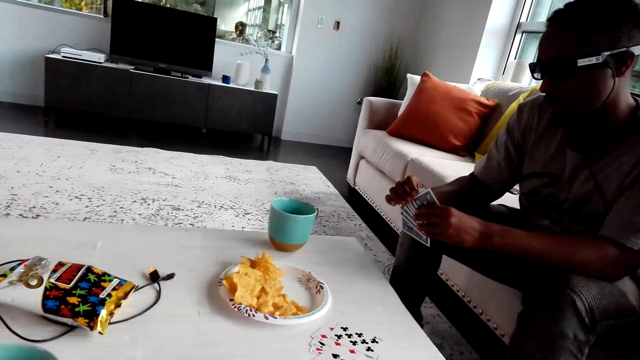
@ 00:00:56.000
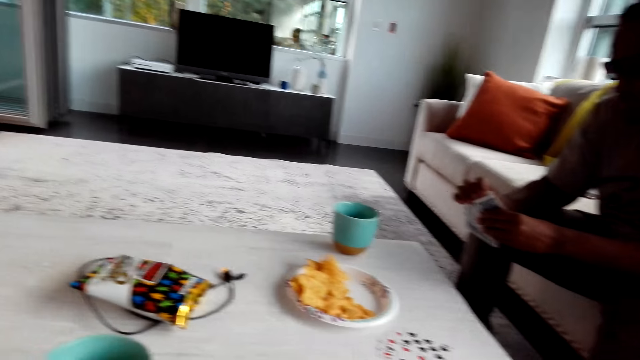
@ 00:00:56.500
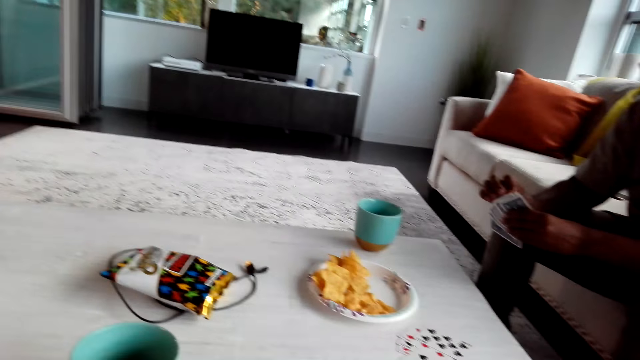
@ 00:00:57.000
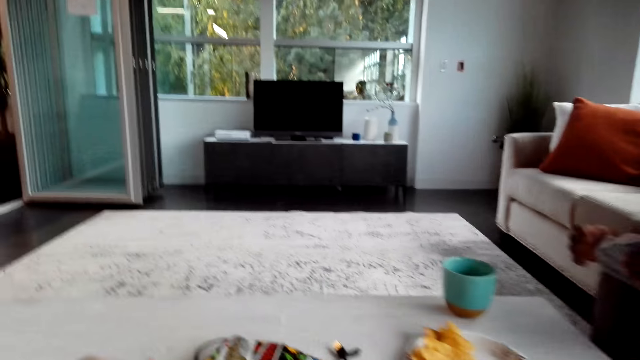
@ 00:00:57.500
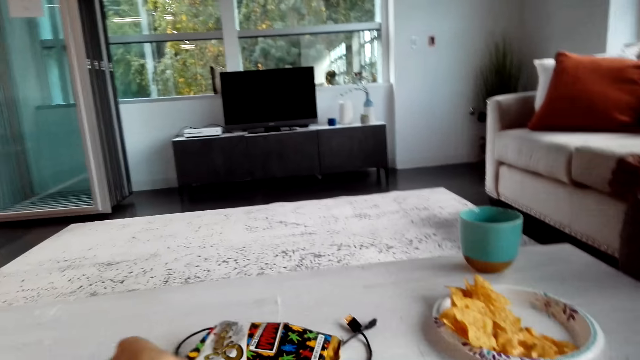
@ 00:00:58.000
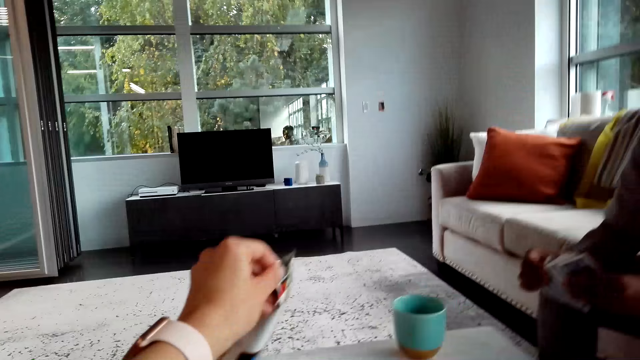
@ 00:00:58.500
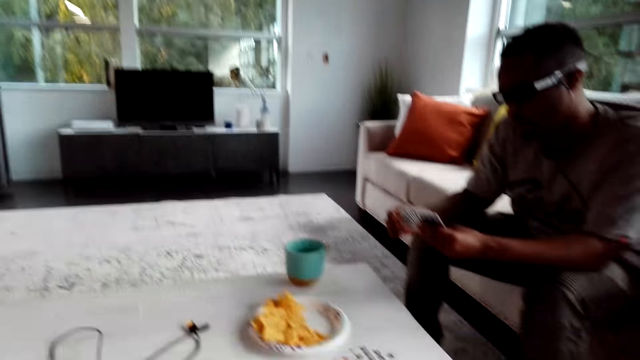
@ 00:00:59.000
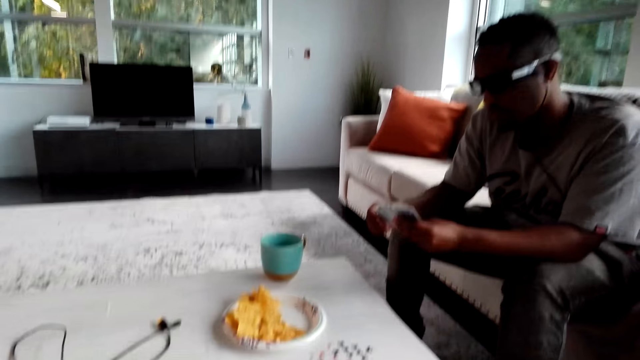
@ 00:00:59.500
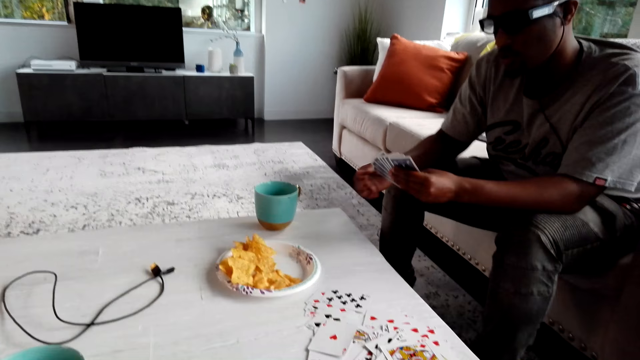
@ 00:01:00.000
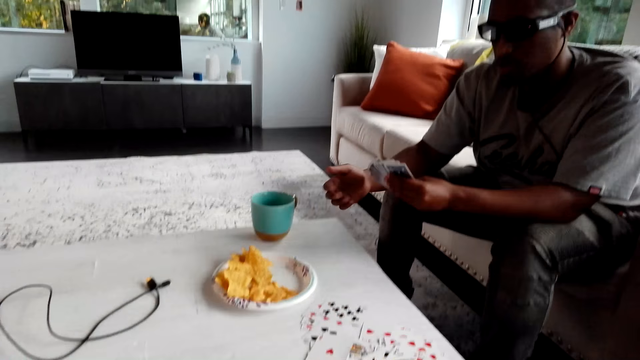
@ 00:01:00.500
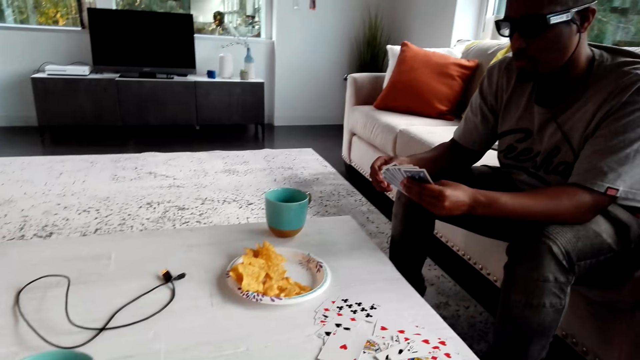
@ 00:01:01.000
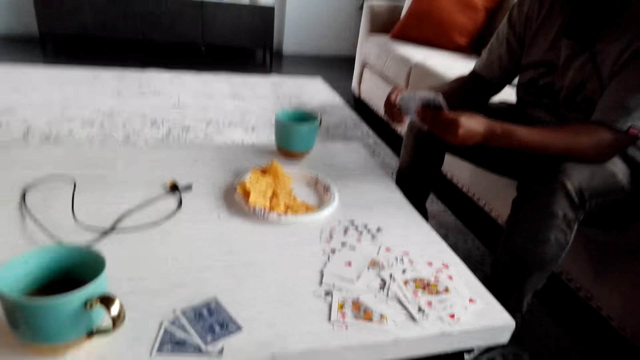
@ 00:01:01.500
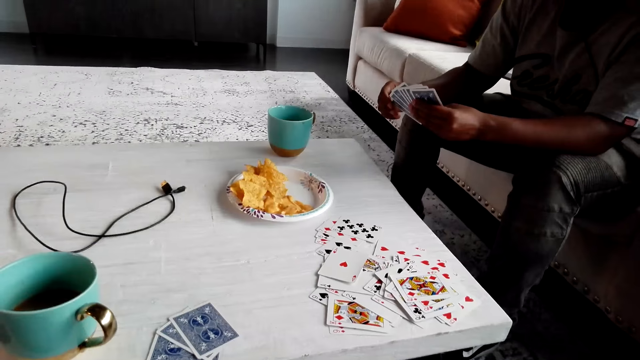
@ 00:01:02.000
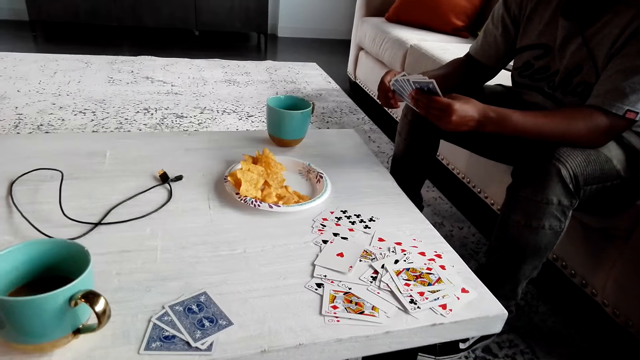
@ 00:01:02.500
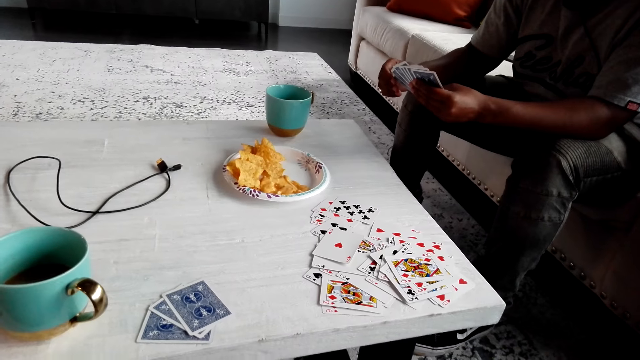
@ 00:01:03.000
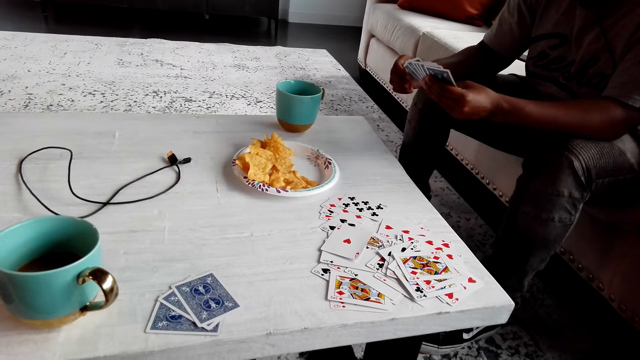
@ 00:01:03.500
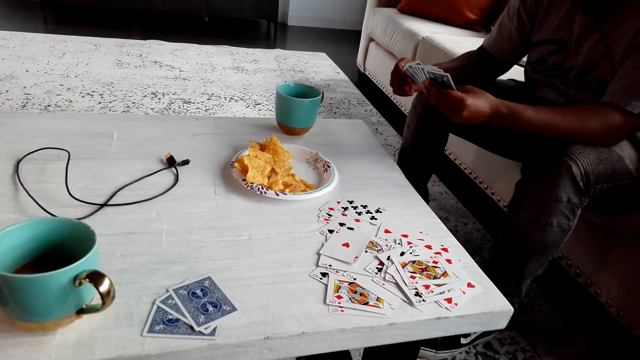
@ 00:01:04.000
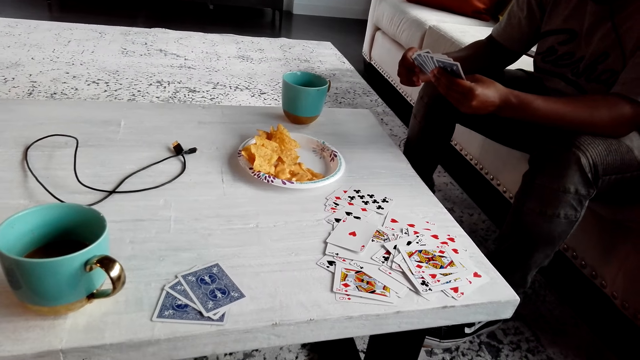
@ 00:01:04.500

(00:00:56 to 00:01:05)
The camera wearer holds cards. They pick up a packet of something. The man moves his hands.

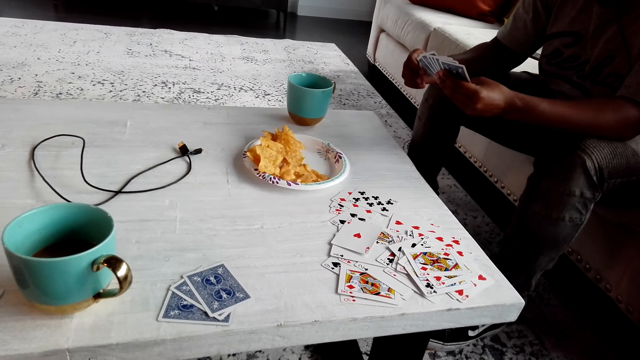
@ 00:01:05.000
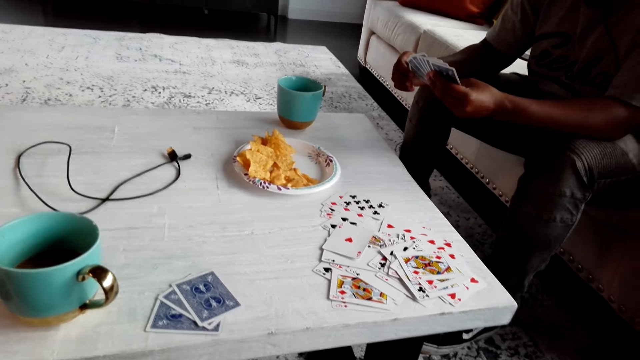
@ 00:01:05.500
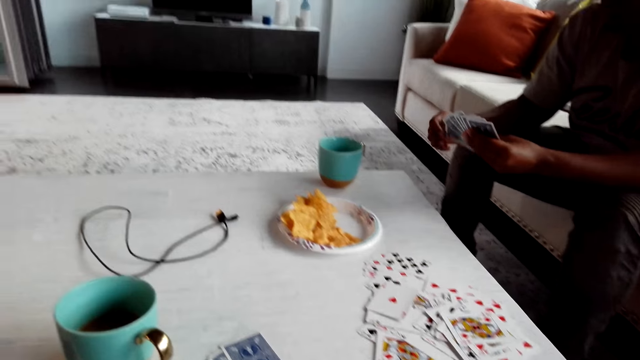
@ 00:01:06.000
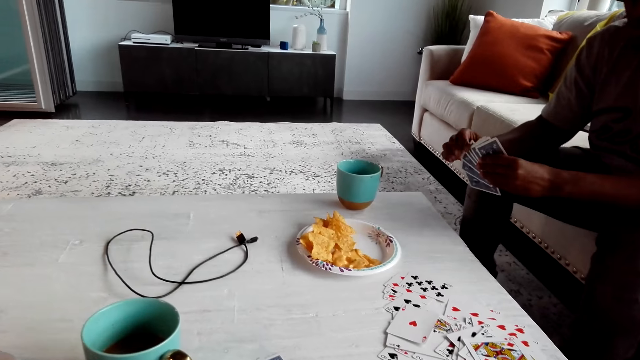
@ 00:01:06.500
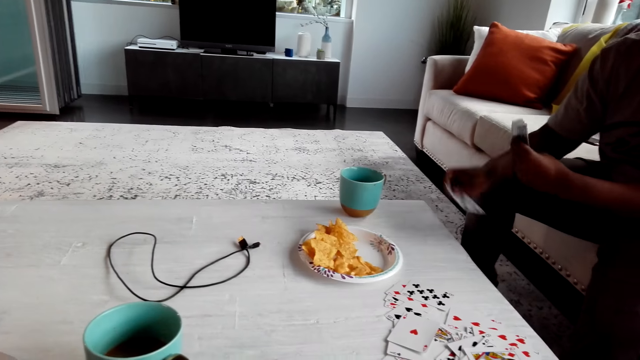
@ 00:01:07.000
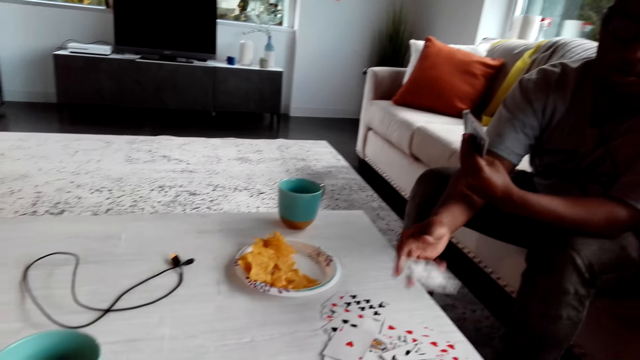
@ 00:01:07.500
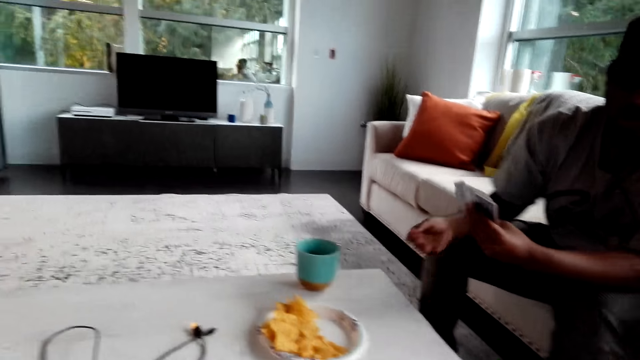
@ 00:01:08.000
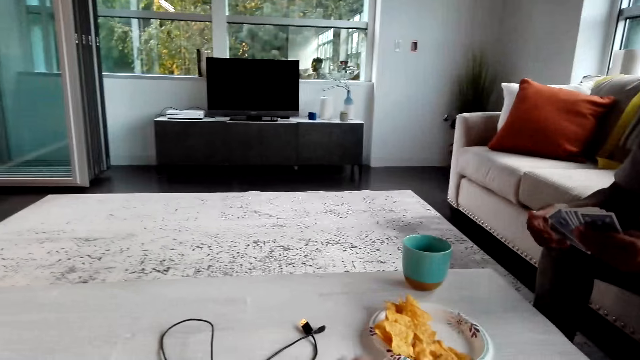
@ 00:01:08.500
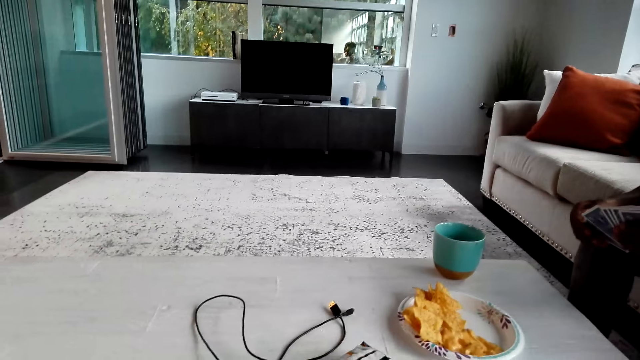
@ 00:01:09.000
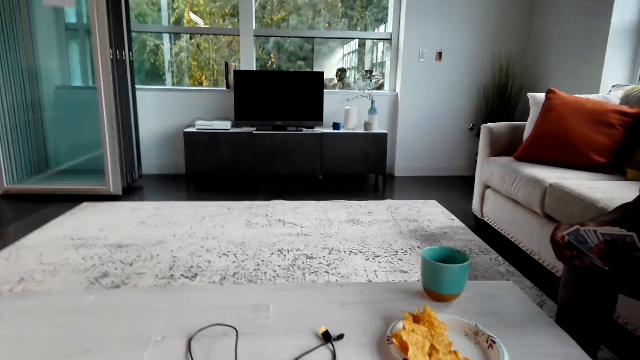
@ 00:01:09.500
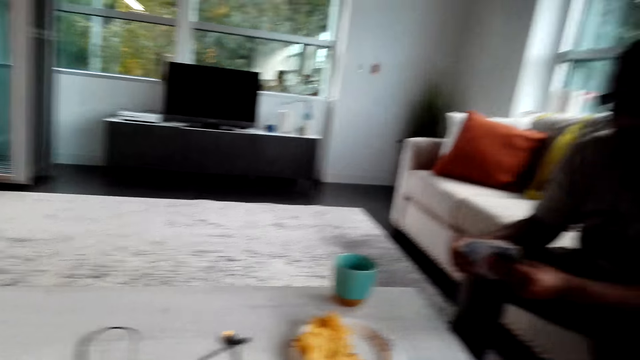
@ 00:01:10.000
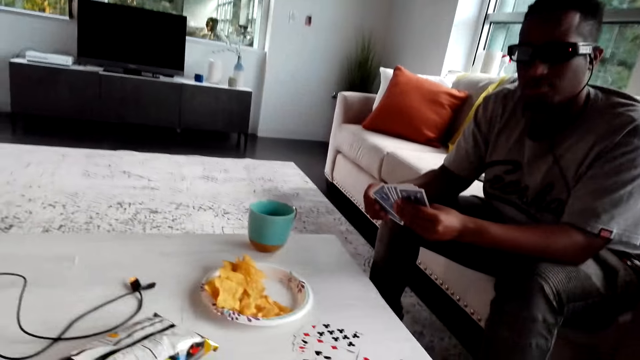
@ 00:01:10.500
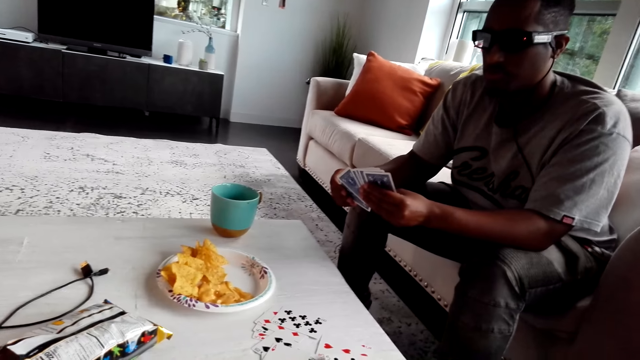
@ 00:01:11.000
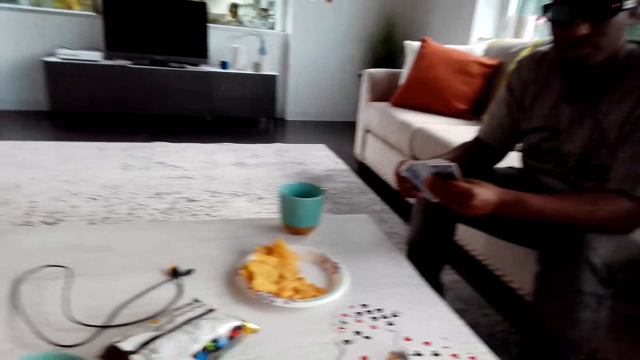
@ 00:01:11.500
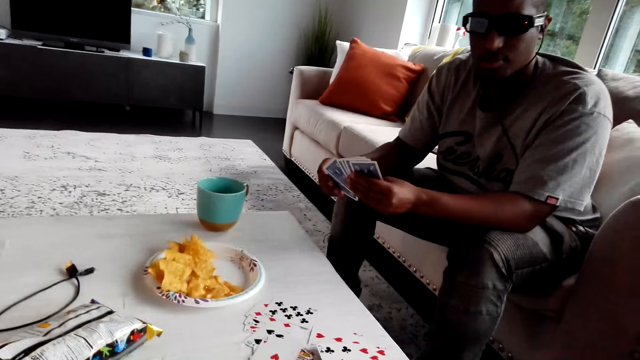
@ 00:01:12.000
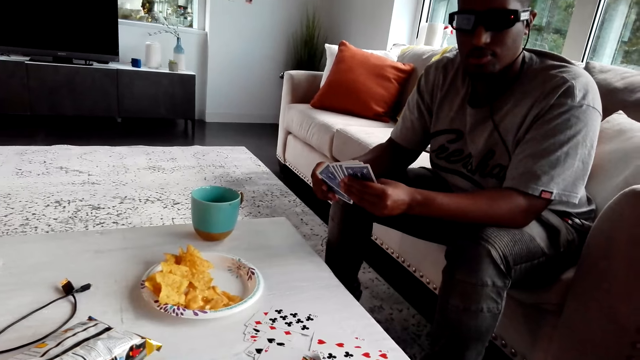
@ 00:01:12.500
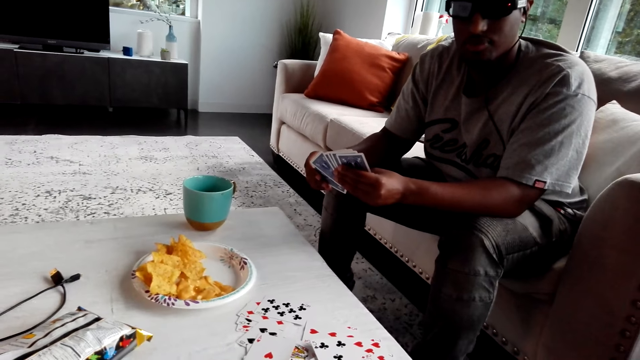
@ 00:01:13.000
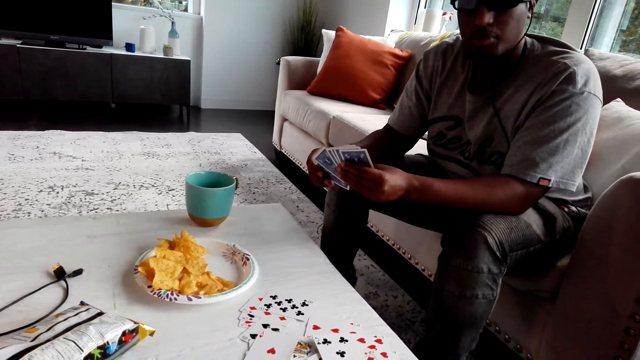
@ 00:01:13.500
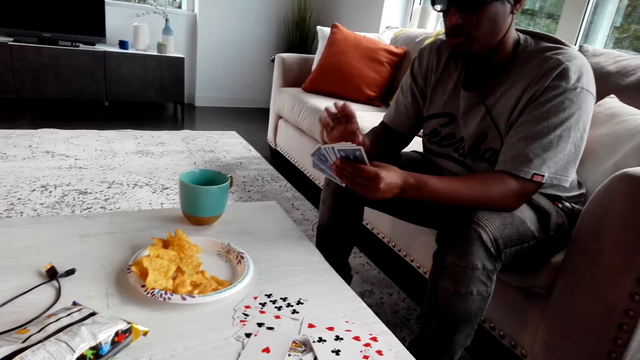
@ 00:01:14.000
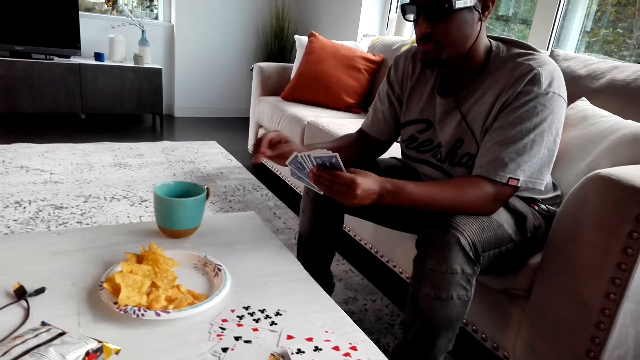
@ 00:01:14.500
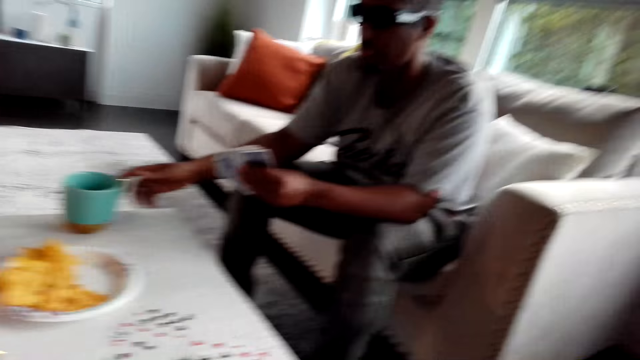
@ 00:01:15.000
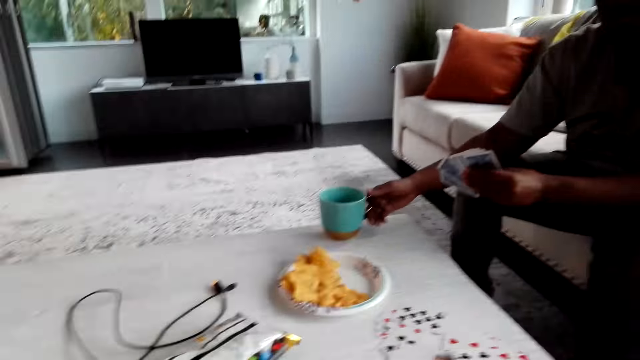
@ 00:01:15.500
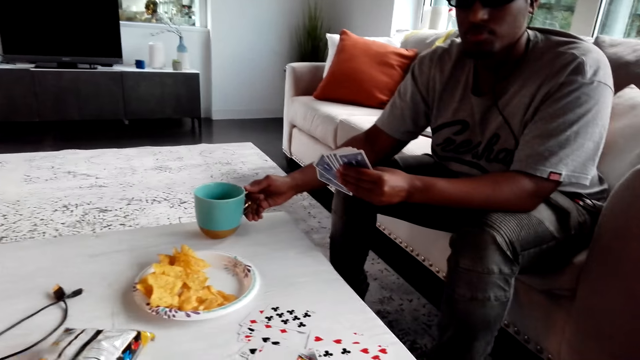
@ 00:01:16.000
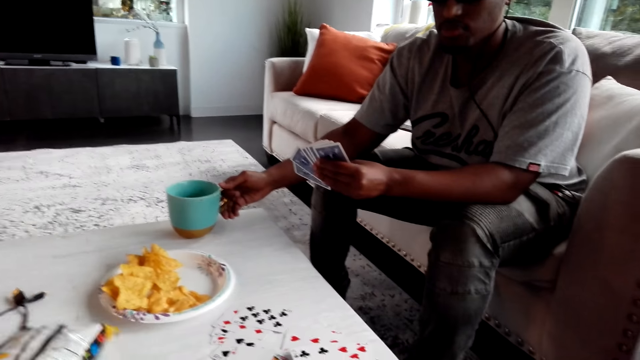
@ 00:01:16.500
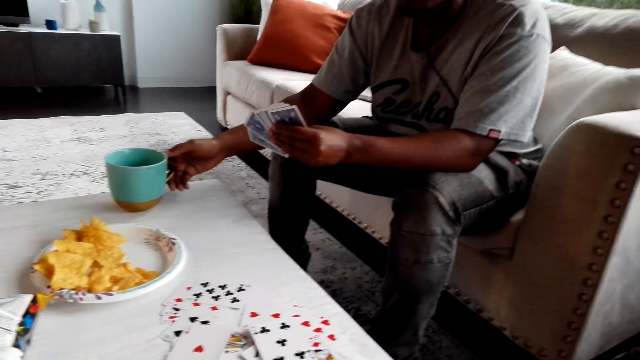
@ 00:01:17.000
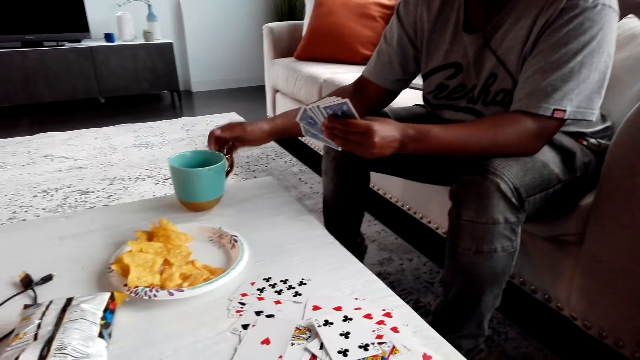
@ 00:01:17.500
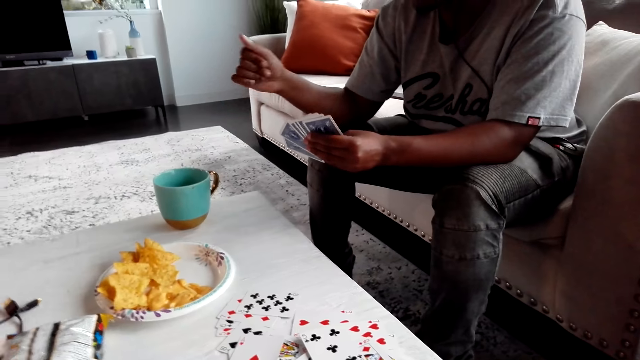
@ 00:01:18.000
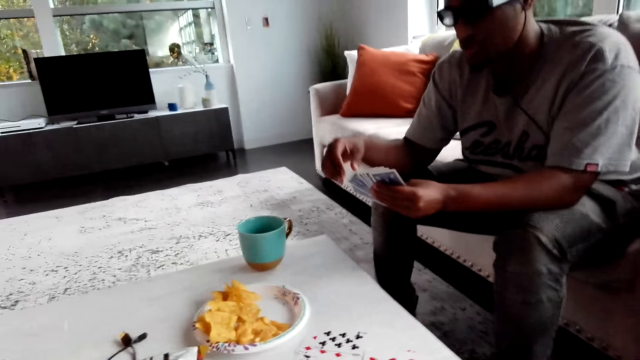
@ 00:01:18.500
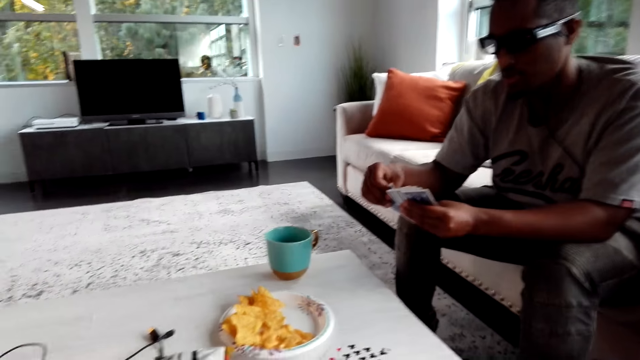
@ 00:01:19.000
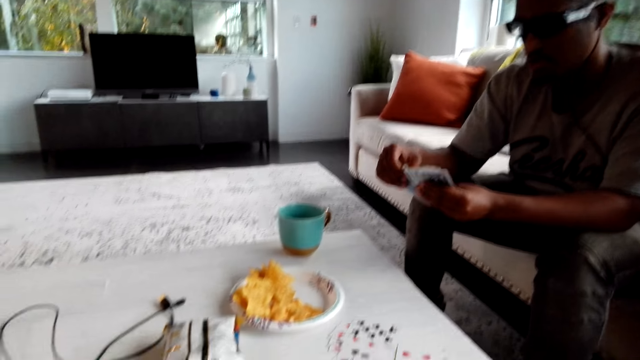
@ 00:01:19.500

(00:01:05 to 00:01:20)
The man places a card on the table. The camera wearer does something. The man moves his hands. The man holds a cup. The man puts a card on the table.
